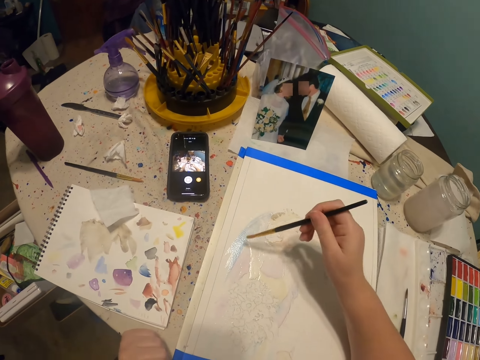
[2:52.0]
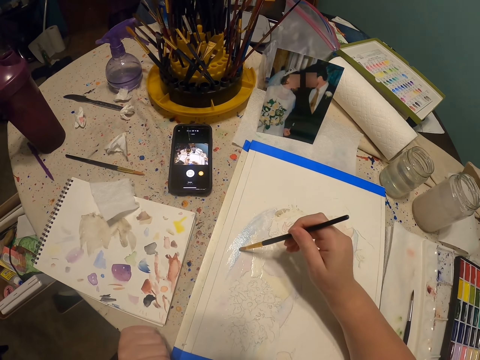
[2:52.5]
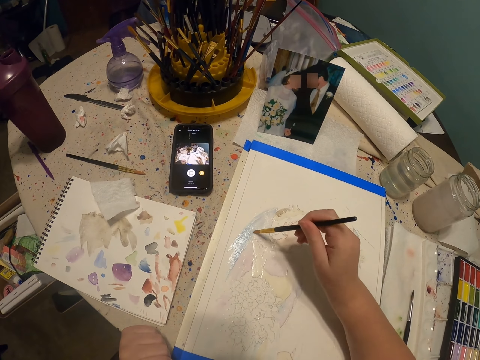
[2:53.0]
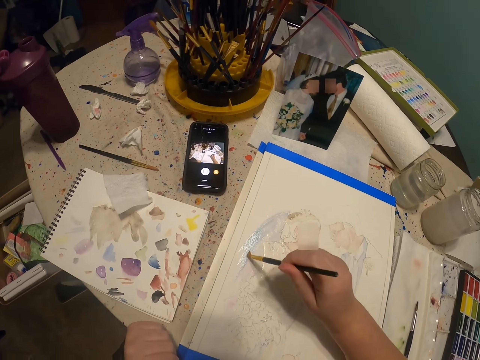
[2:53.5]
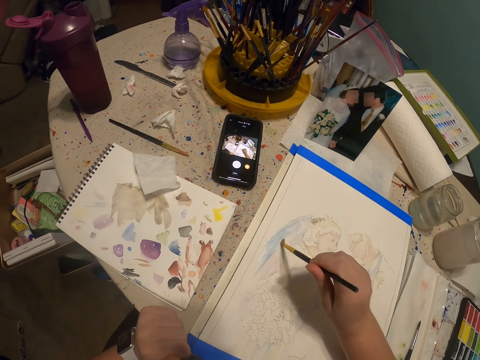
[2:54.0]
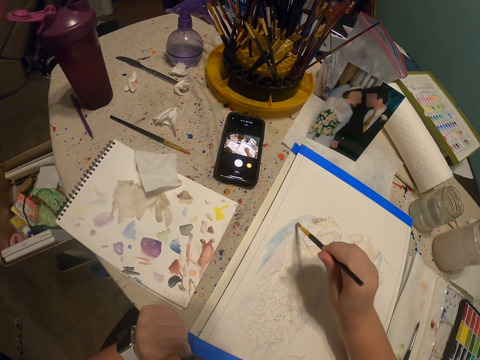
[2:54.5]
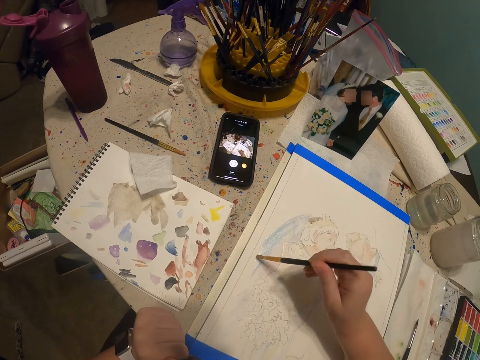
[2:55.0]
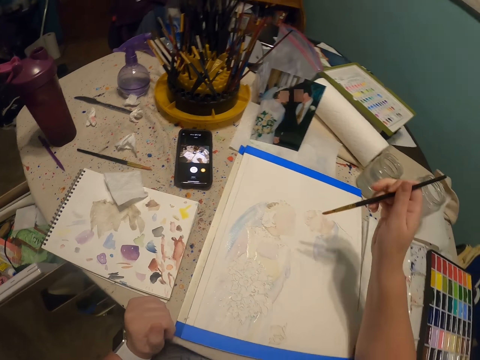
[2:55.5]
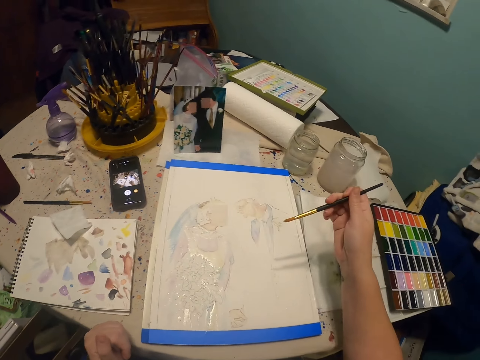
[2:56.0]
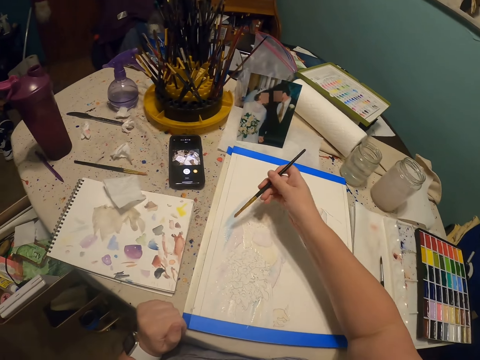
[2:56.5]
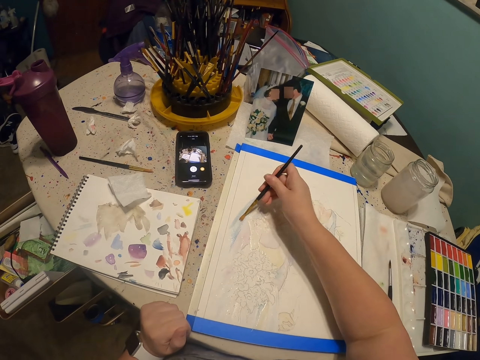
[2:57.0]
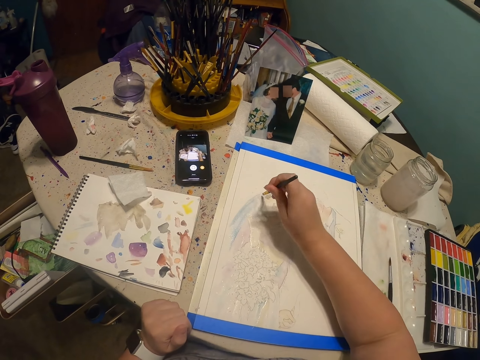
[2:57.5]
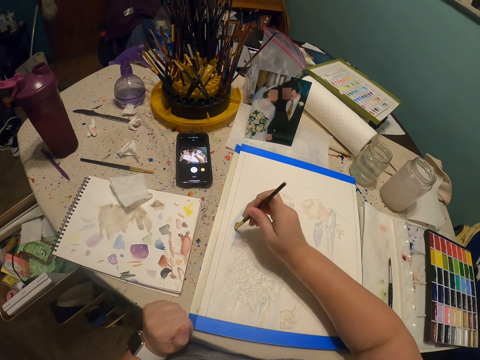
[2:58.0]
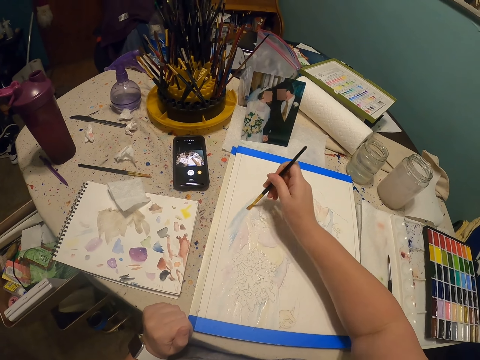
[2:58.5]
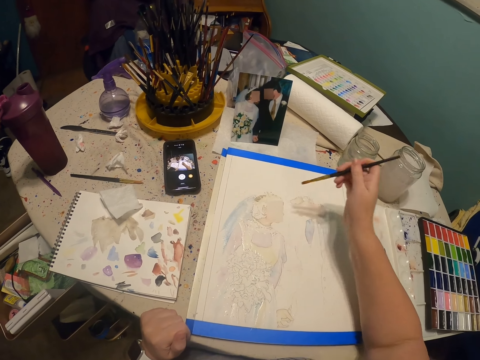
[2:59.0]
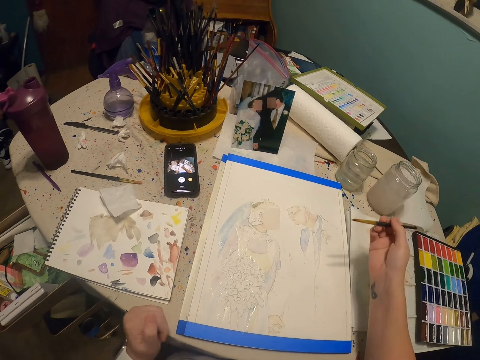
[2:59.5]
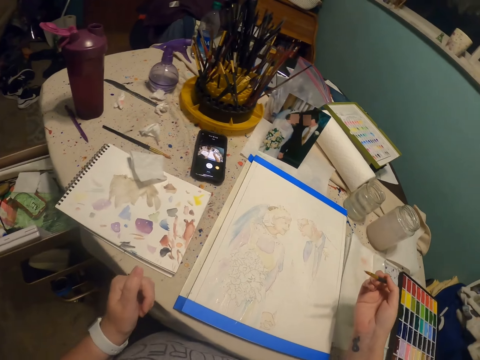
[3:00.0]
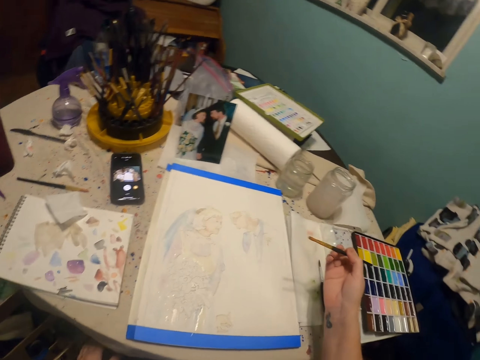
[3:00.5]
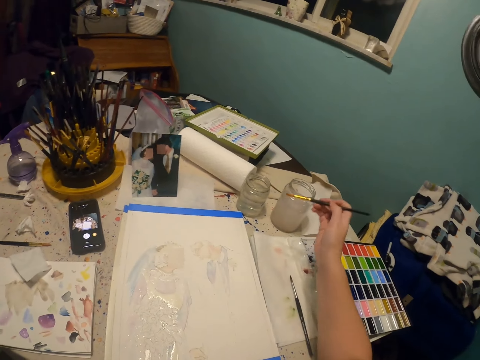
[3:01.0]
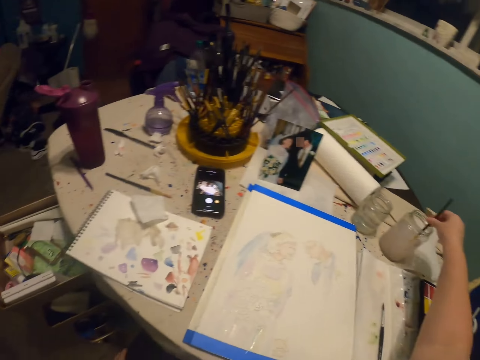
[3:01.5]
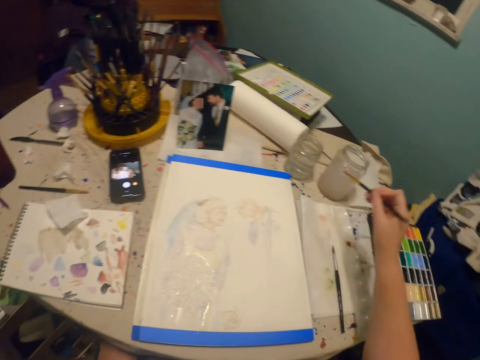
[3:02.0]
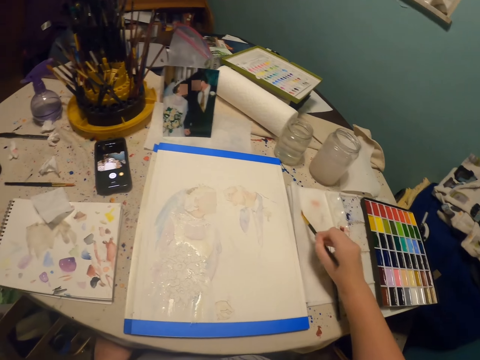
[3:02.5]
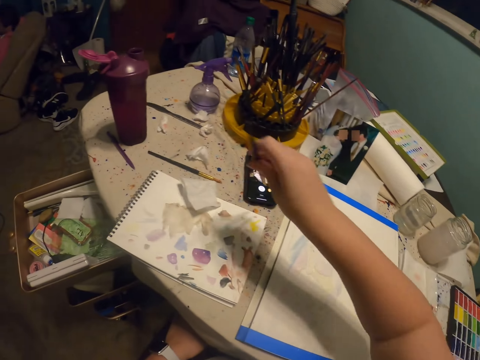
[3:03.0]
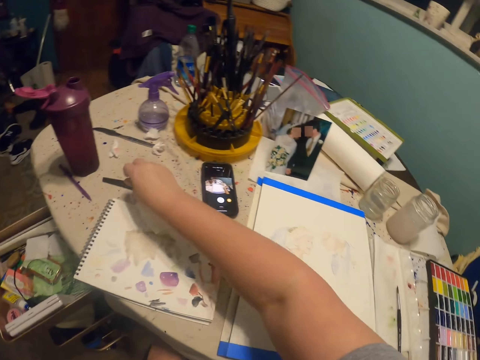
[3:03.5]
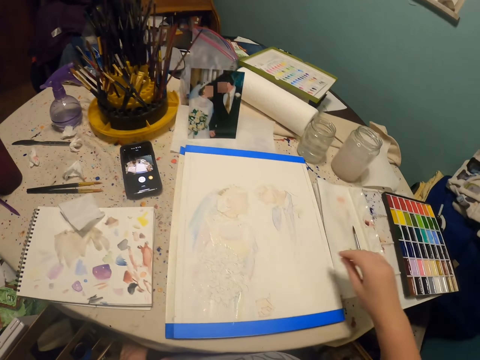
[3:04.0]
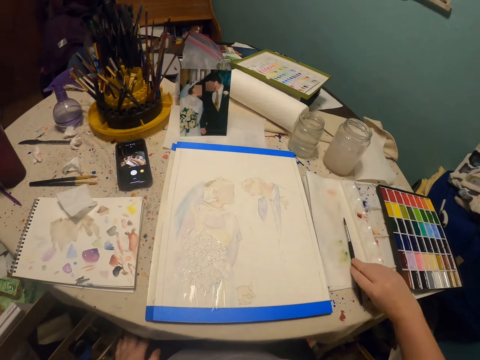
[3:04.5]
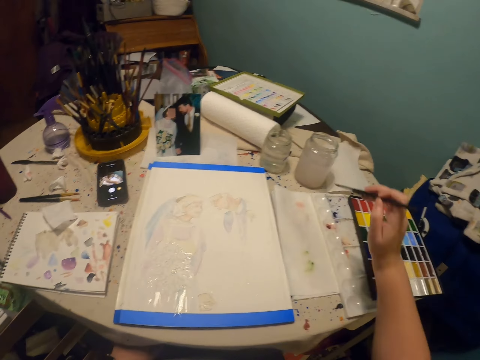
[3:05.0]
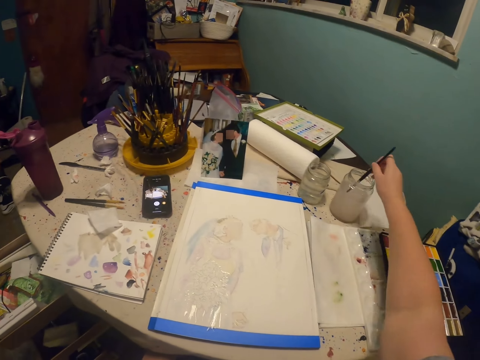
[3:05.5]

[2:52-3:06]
The camera wearer paints the art drawing with a paint brush. He dips the paint brush in a glass of water or a bottle of paint. He puts the paint brush on the table. He picks the paint brush from the table with his right hand. He dips the paint brush in the glass of water or the bottle of paint.

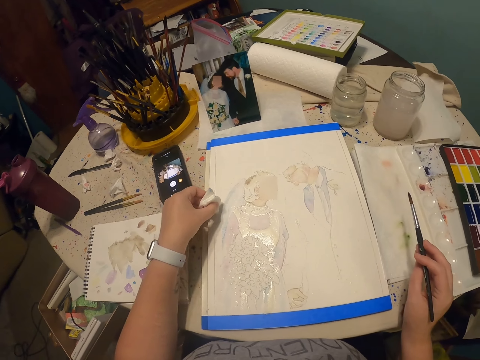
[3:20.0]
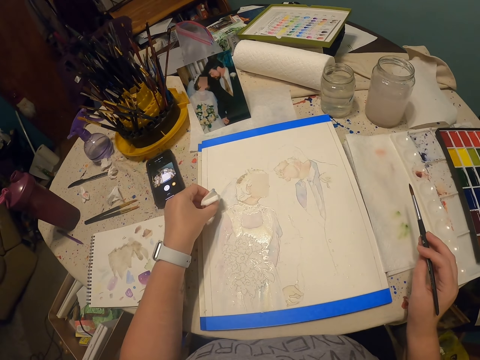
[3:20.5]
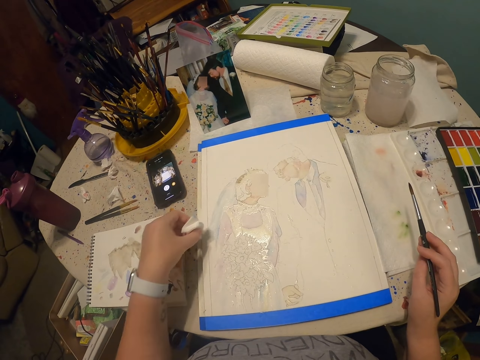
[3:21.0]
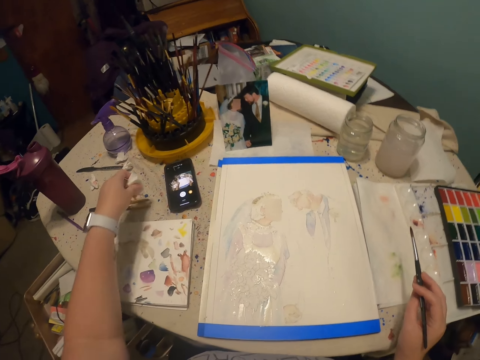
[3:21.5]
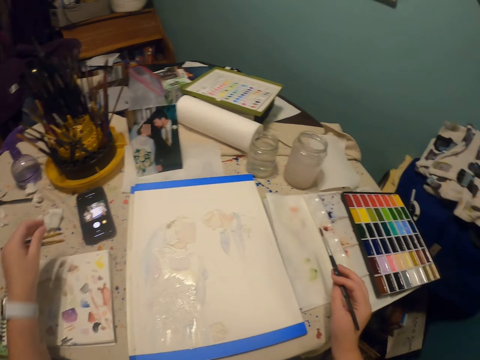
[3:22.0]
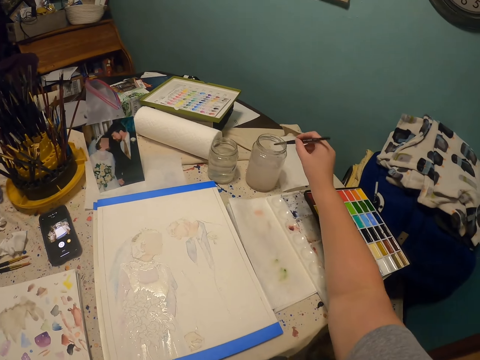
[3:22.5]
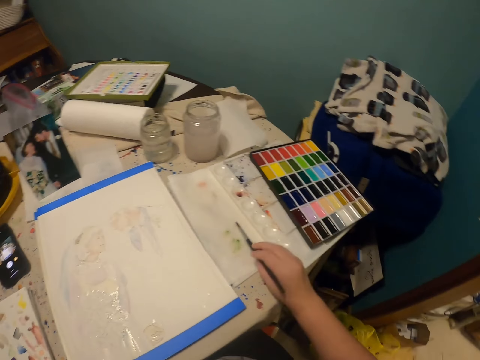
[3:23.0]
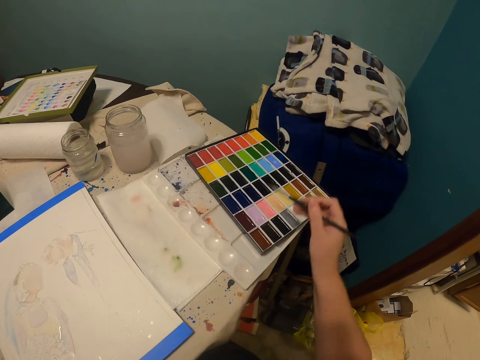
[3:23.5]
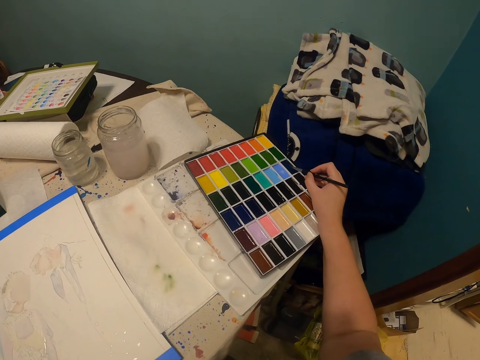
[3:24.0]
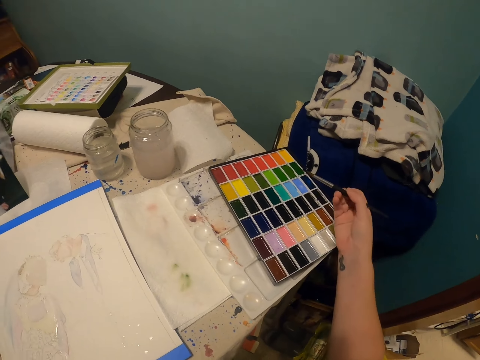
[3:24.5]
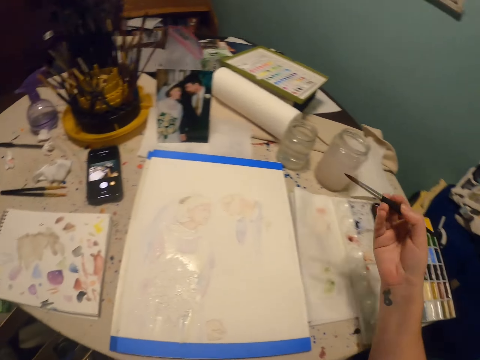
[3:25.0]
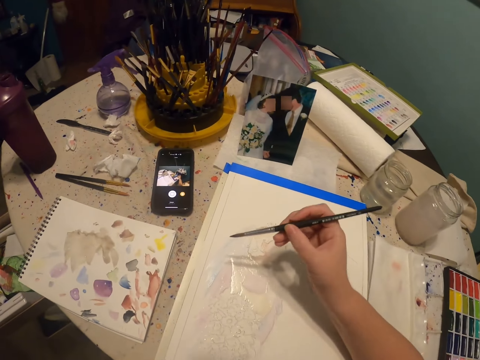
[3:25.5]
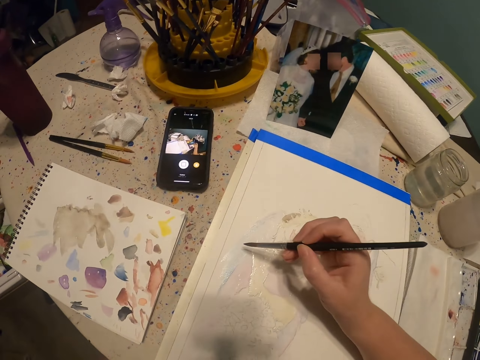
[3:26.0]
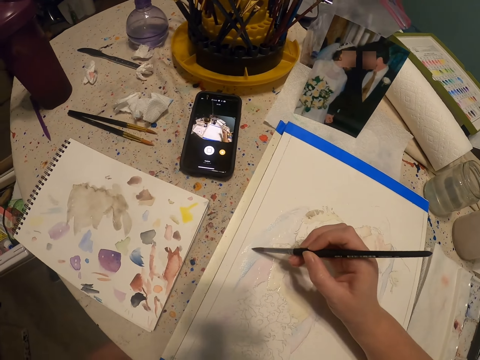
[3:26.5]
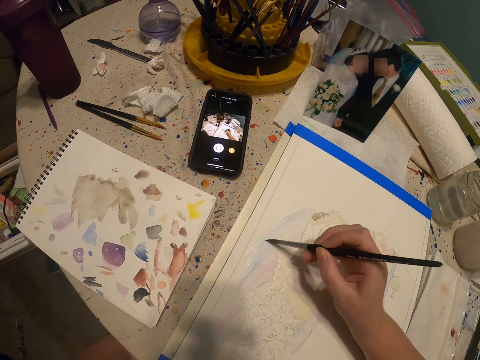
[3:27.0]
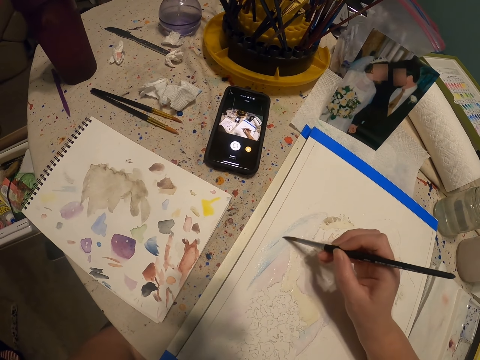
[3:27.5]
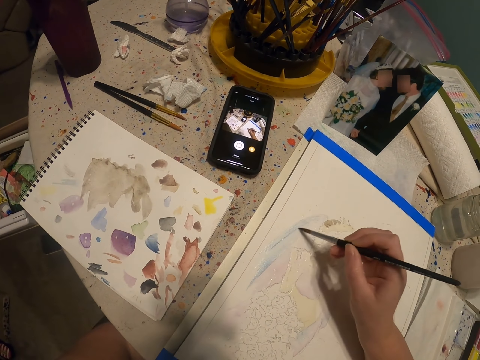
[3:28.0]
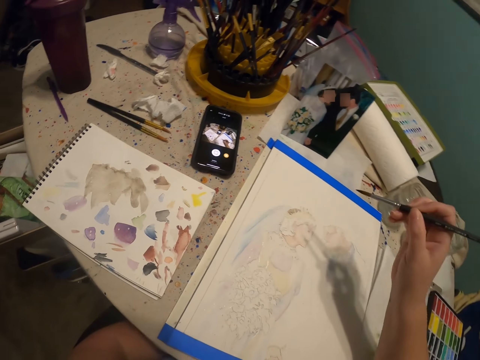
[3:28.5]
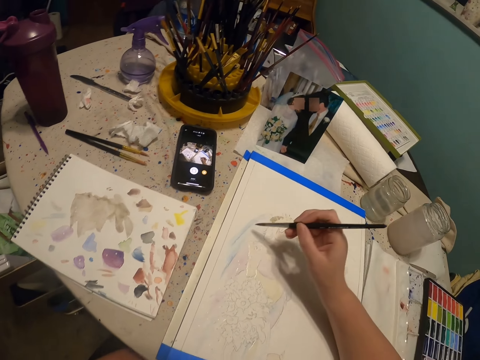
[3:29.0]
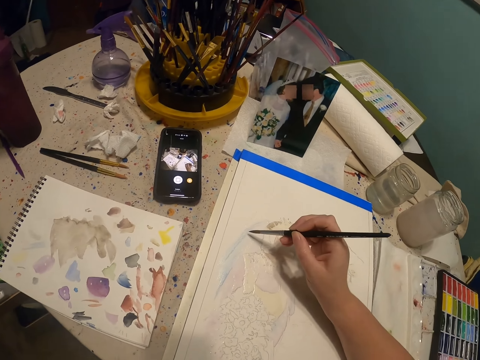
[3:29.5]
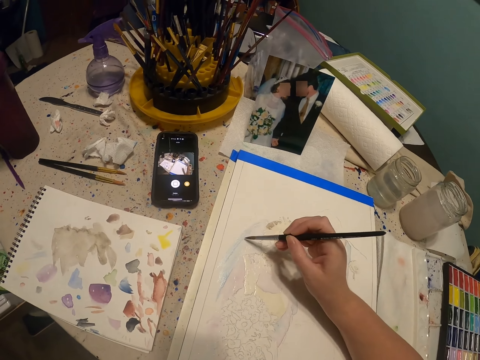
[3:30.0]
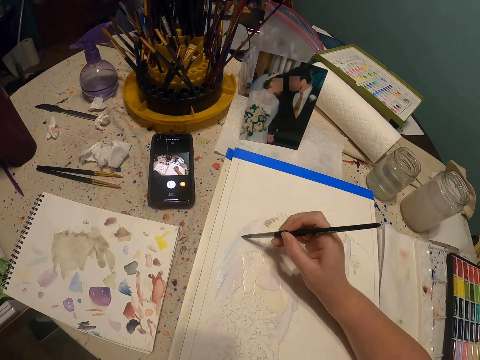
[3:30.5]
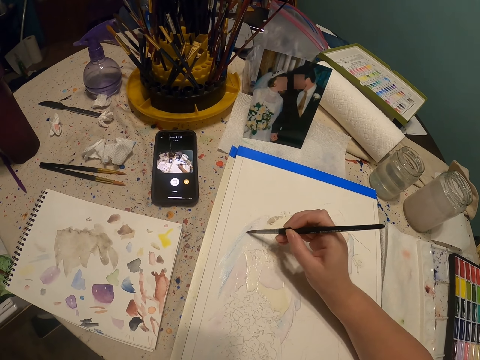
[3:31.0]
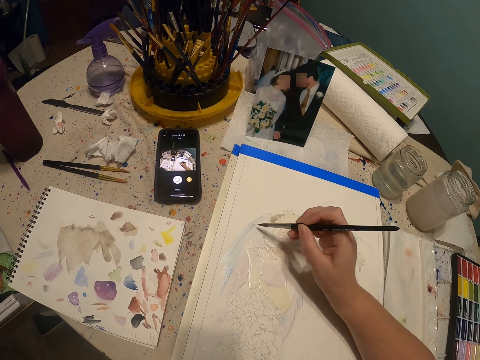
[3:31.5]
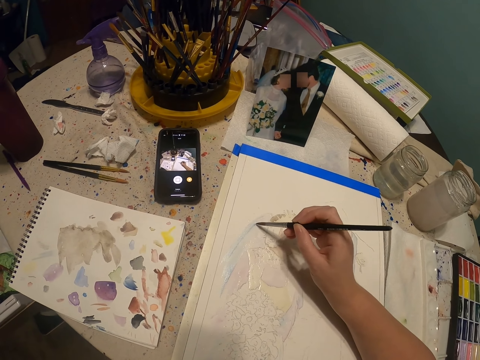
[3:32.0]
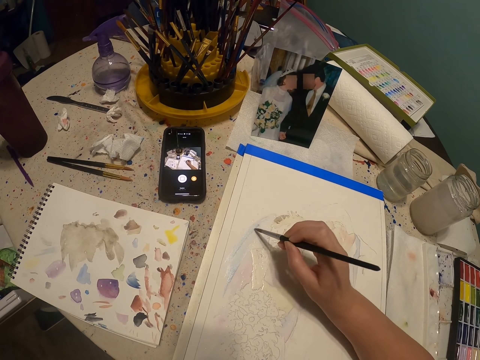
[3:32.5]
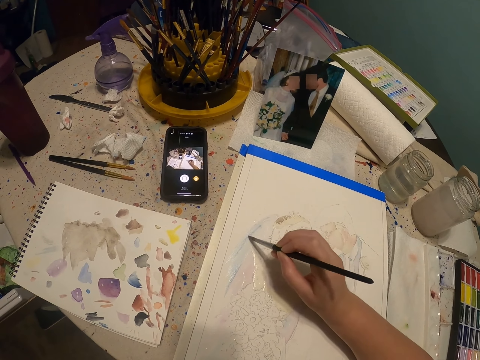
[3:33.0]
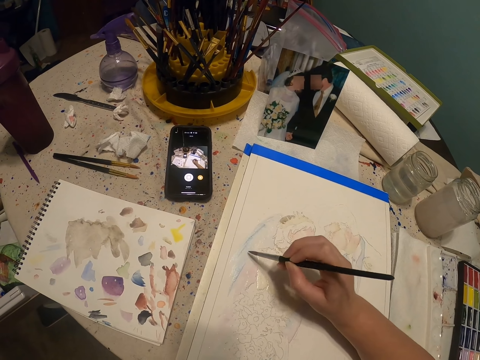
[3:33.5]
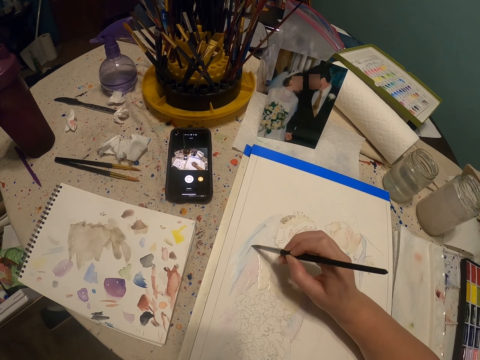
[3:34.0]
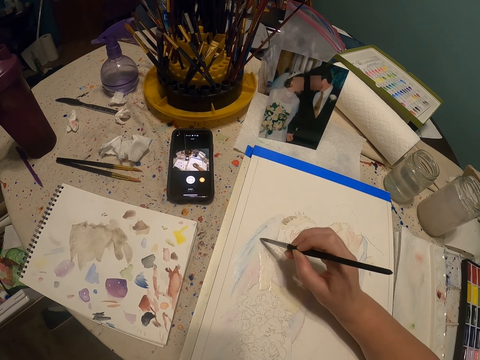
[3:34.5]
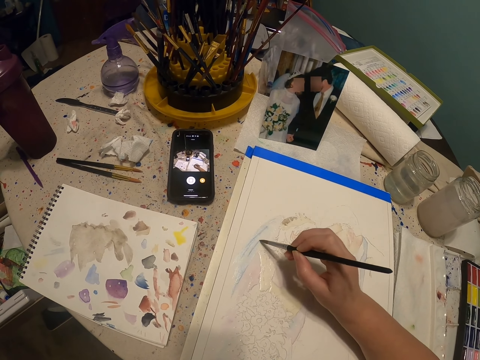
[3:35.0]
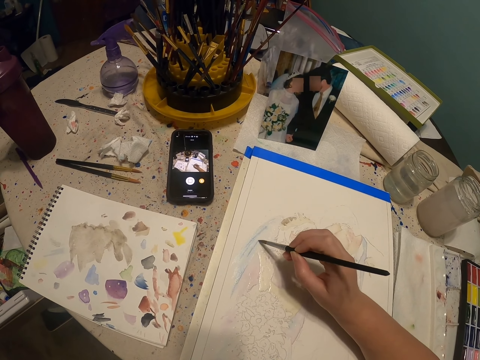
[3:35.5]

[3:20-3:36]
The camera wearer puts something on the table. They rub the paint brush on the piece of paper. They put the paint brush in a paint palette. They rub the paint brush on the paint palette. They paint the art drawing with the paint brush.
